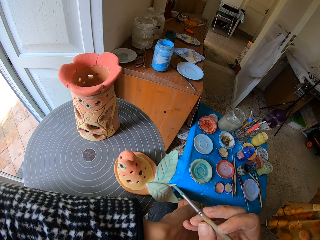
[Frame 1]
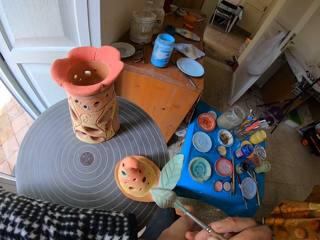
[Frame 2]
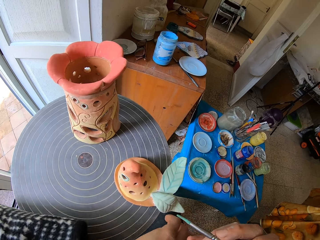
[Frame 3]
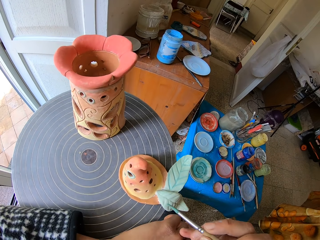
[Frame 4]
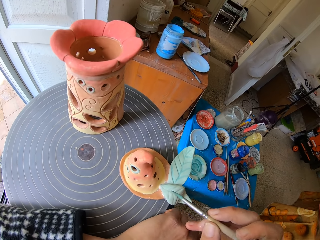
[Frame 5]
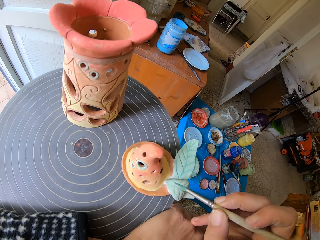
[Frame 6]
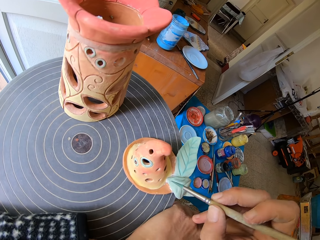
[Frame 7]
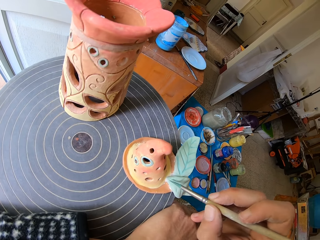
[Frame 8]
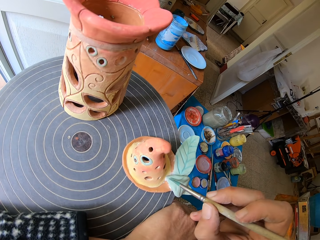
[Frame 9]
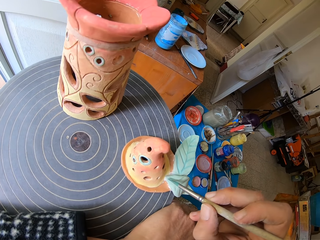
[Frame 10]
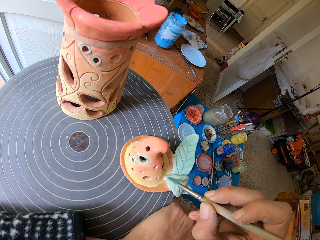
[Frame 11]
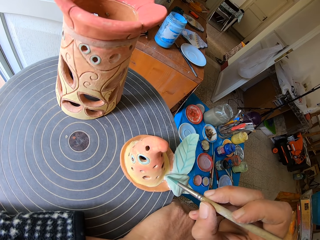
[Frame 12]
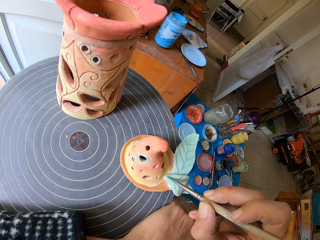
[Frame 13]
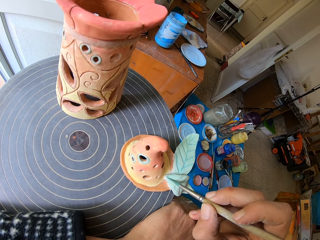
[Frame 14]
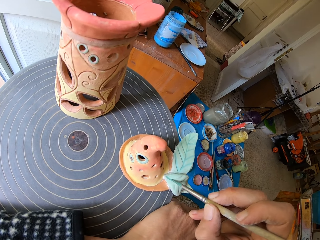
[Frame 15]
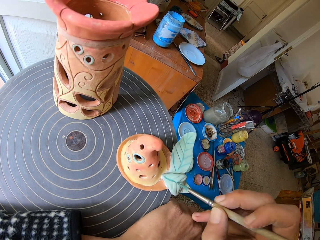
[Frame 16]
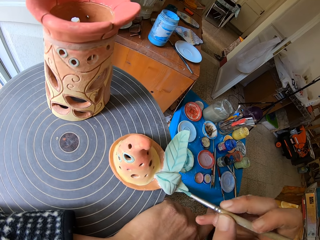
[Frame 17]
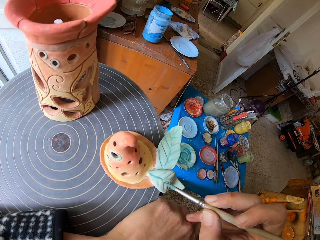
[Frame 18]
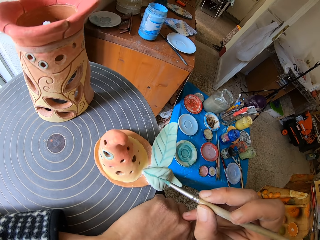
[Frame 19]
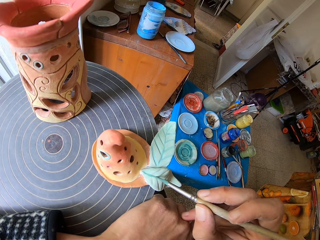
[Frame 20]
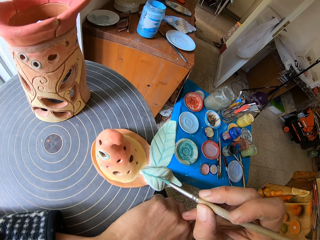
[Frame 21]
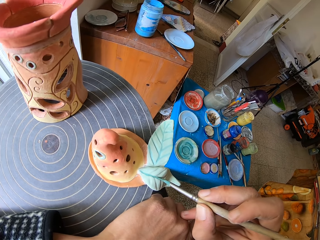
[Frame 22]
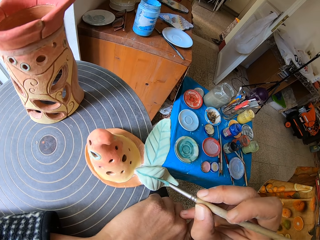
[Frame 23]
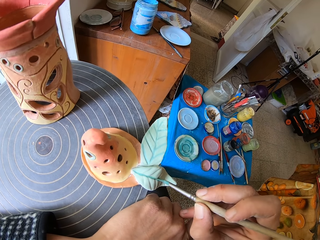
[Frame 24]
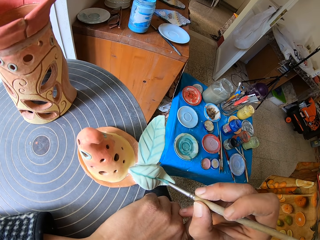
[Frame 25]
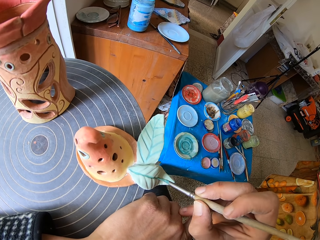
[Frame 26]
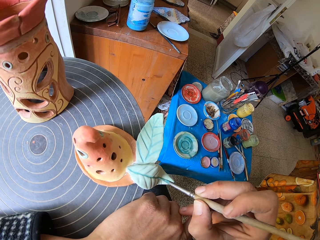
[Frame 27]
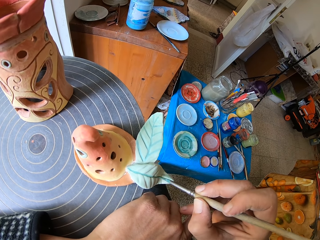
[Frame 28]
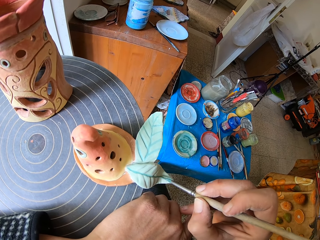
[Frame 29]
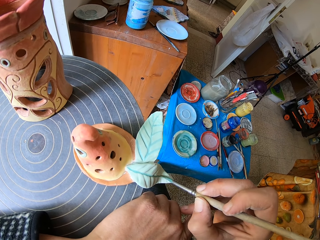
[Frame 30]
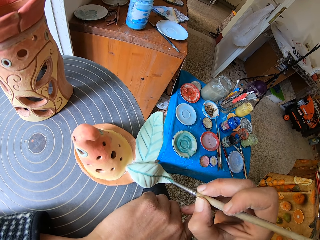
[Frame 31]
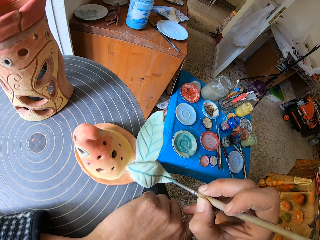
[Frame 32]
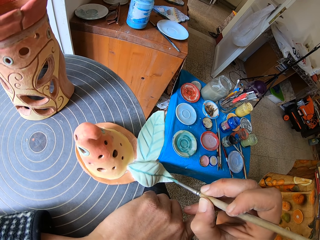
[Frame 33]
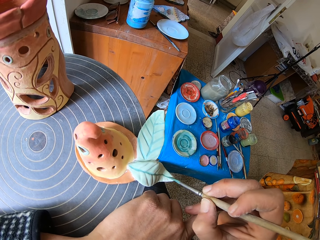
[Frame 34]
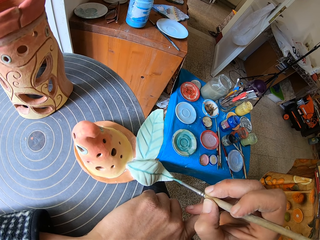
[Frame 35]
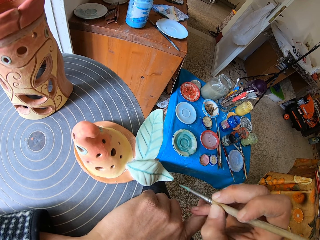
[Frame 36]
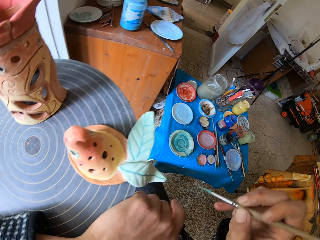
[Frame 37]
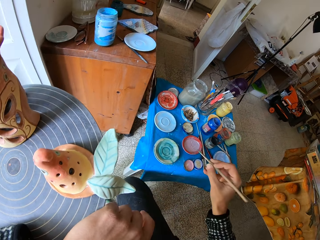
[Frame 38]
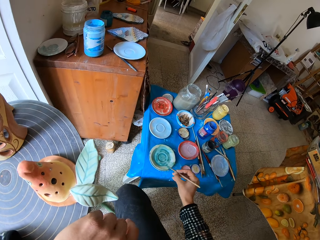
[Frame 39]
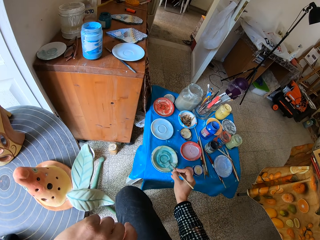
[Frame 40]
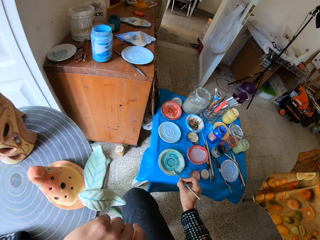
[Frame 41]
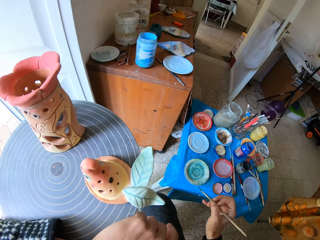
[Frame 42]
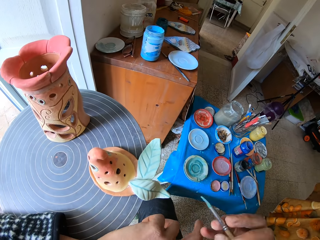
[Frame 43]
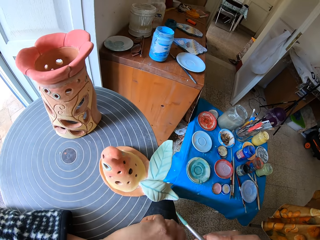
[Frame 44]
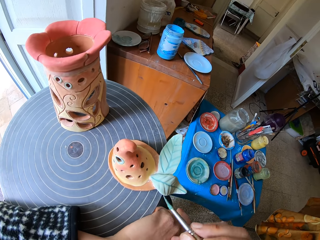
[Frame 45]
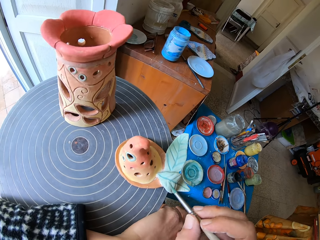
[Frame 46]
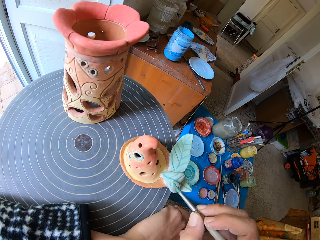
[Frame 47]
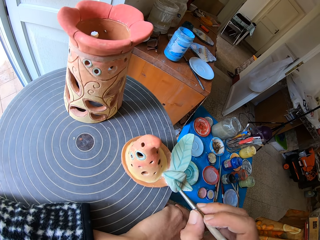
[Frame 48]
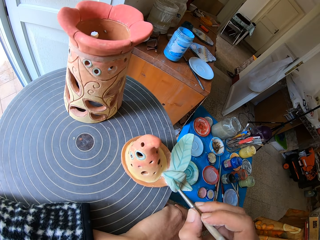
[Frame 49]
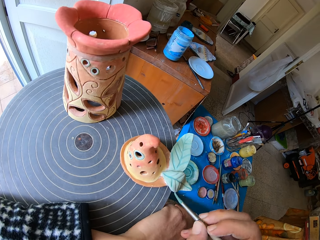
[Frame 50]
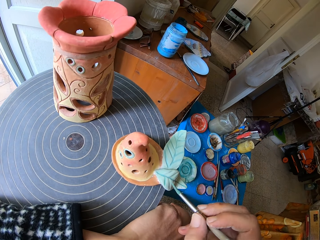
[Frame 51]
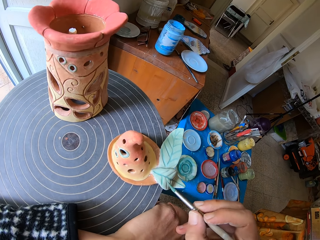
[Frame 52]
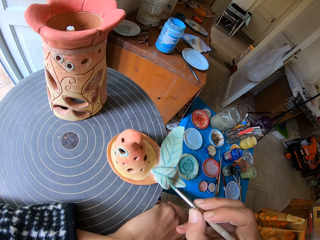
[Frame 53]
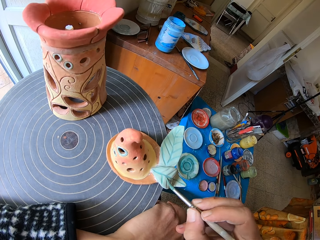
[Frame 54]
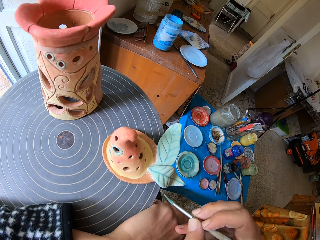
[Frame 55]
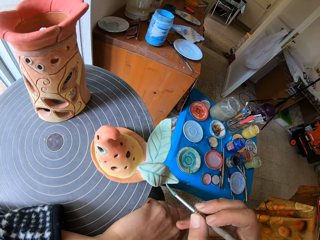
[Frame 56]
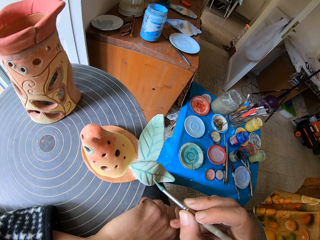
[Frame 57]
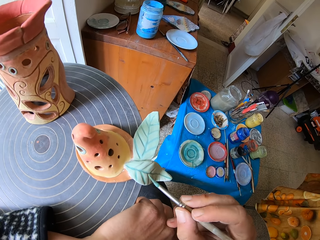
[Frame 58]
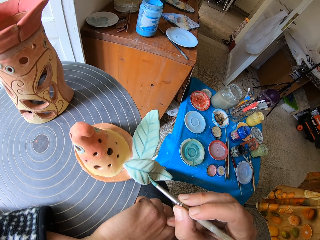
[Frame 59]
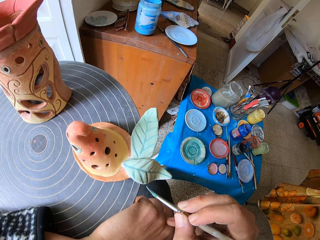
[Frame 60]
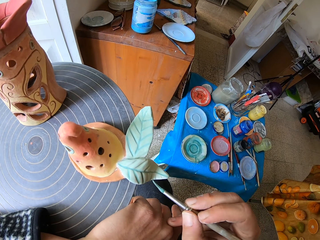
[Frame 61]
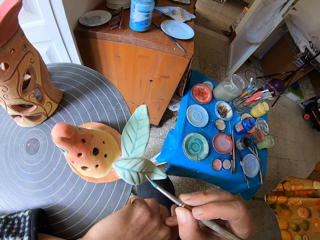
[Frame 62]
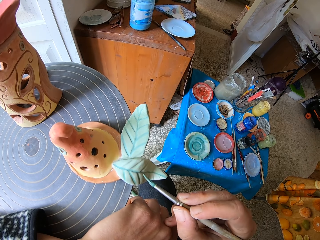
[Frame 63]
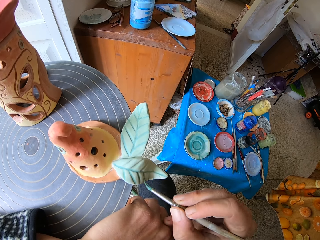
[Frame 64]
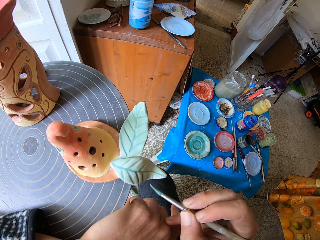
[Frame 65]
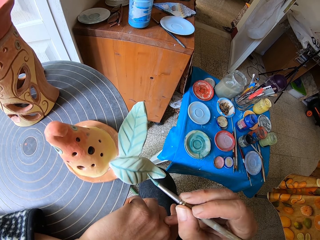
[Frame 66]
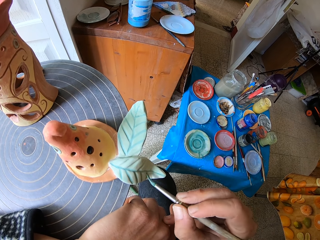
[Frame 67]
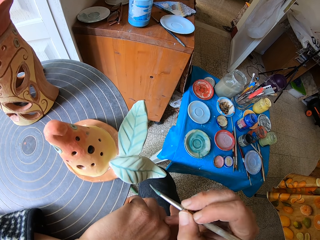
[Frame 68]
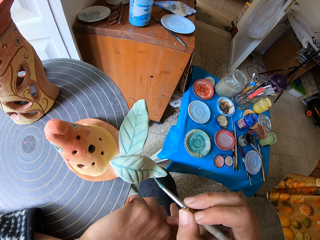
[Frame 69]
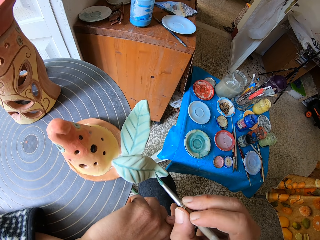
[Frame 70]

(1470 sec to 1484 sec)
The camera wearer paints the ceramic ware on the pottery wheel with the paintbrush with his right hand. He takes paint from the ceramic saucer with the paintbrush with his right hand. He paints the ceramic ware on the pottery wheel with the paintbrush with his right hand.

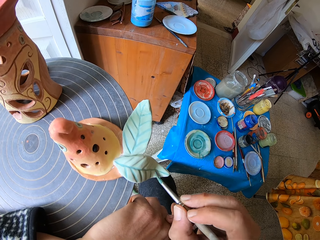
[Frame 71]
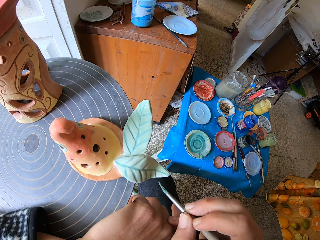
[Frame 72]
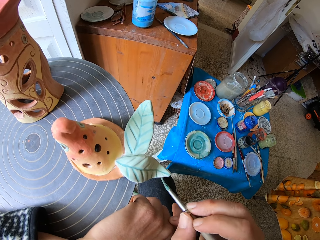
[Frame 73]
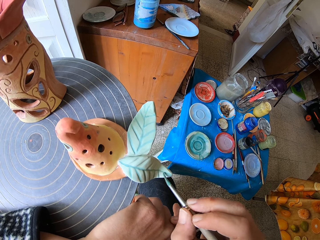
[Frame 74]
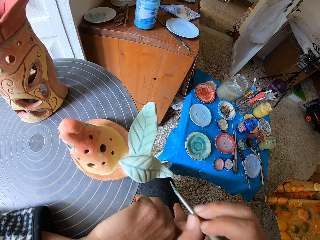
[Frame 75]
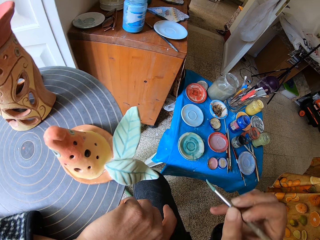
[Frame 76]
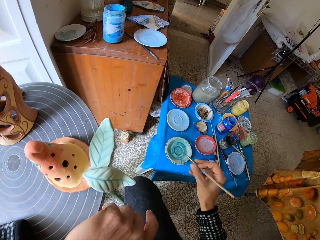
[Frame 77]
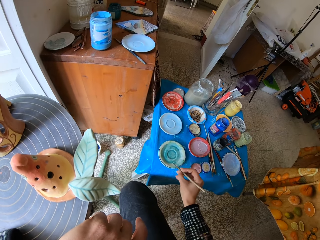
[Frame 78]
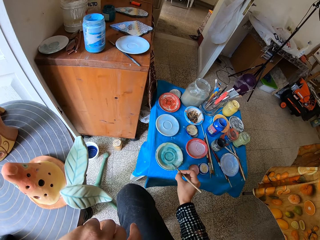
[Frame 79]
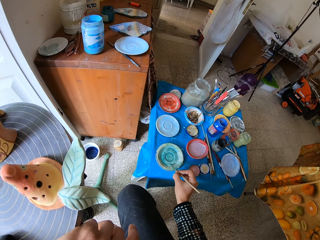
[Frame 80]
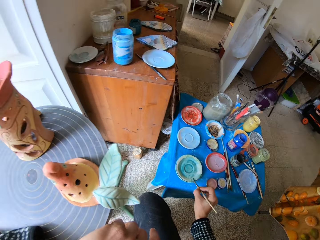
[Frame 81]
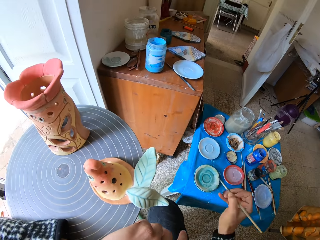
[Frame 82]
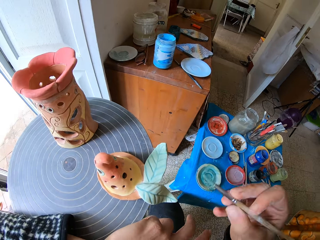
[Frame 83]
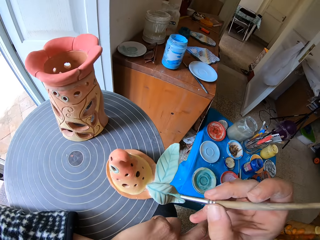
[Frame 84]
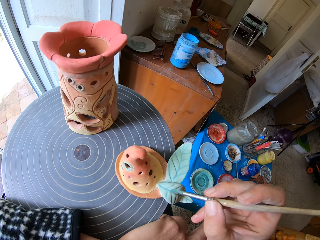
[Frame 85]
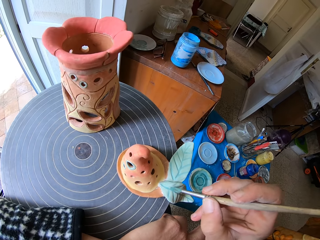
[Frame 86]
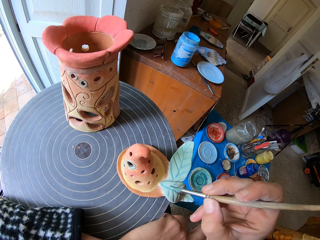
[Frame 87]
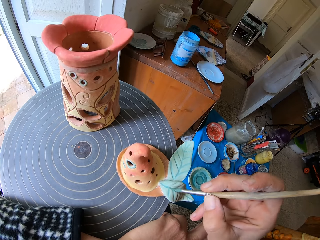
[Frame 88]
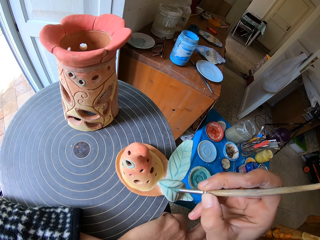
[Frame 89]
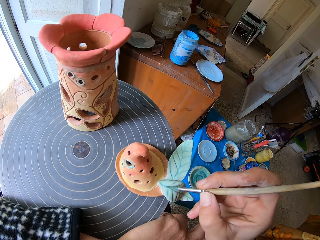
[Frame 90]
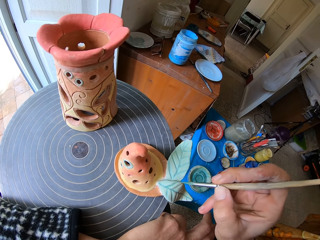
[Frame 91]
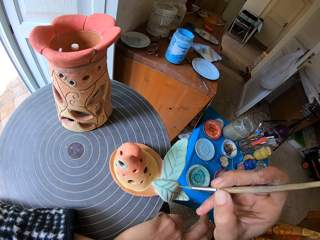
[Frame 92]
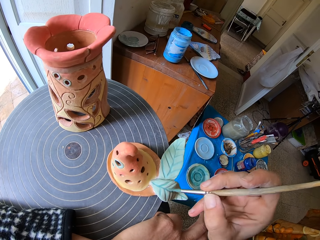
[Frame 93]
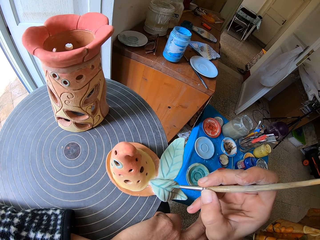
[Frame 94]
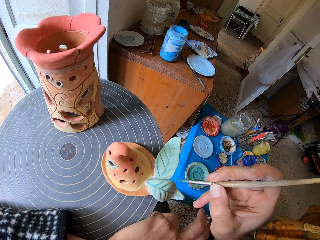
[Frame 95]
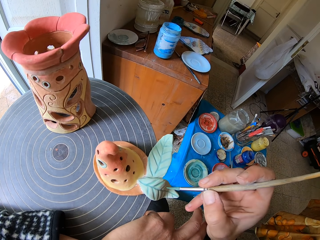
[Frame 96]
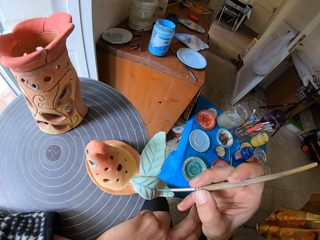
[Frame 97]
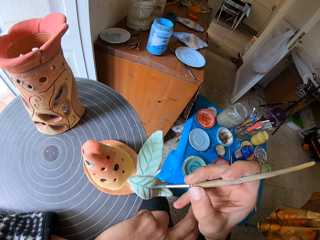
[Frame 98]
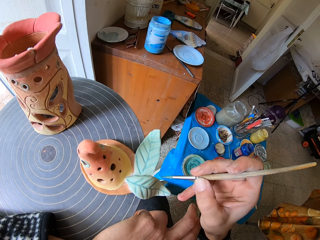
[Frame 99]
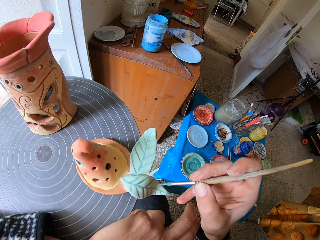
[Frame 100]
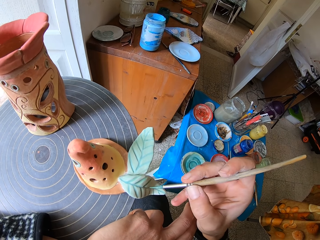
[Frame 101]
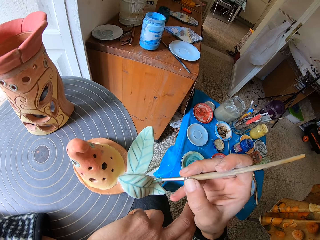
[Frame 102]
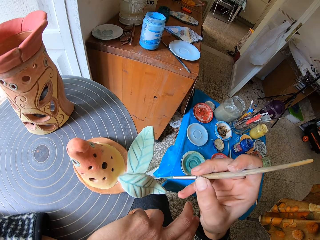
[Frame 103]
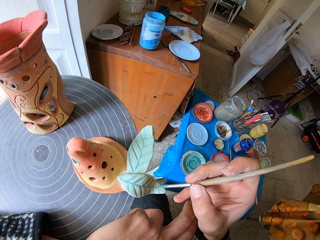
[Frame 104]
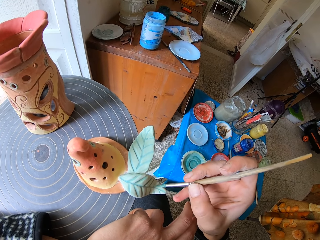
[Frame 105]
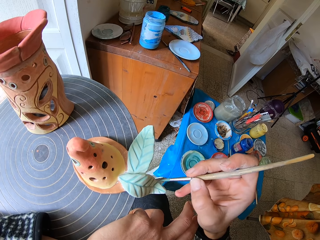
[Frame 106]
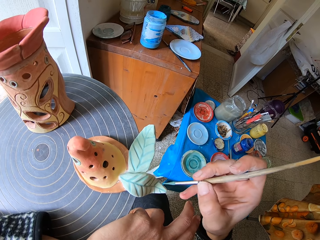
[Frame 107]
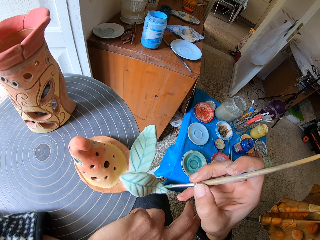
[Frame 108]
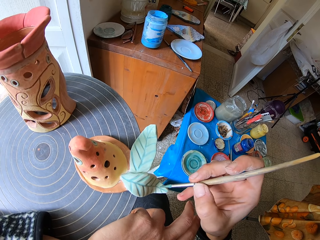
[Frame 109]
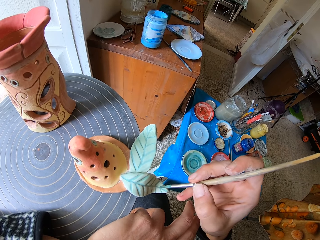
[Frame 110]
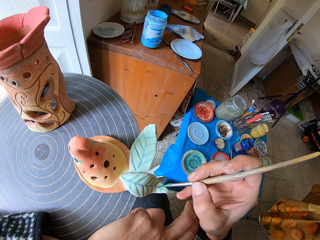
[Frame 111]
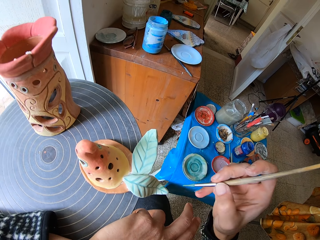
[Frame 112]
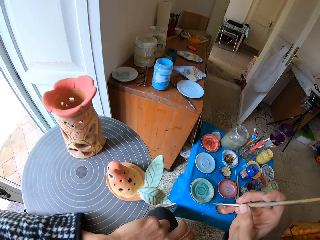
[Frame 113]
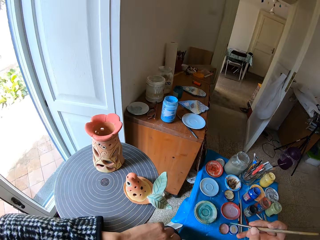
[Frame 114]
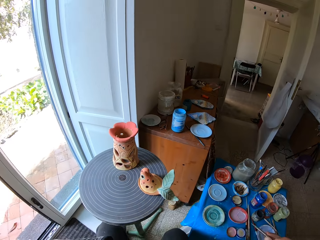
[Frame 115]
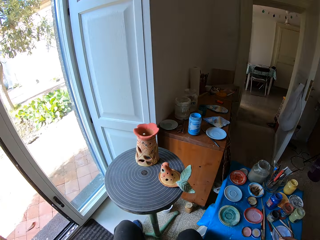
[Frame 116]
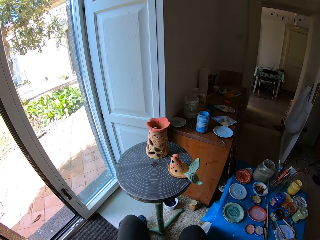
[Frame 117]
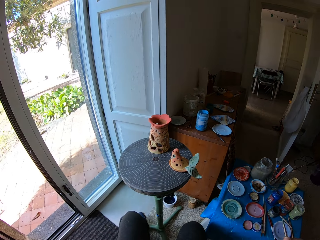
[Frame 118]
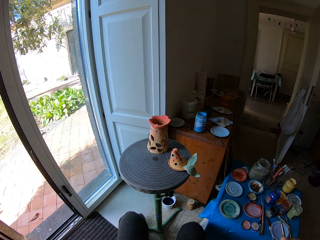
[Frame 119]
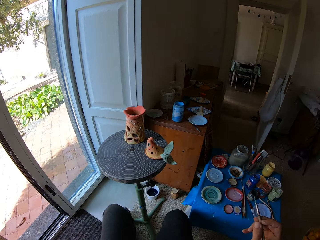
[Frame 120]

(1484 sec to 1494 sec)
The camera wearer takes paint from the ceramic saucer with the paintbrush with his right hand. He paints the ceramic ware on the pottery wheel with the paintbrush with his right hand.
